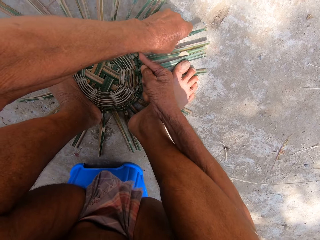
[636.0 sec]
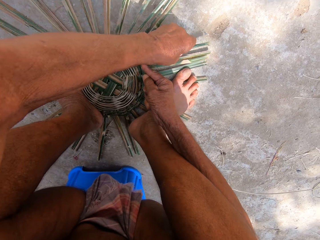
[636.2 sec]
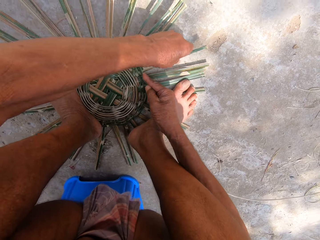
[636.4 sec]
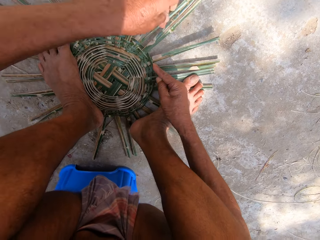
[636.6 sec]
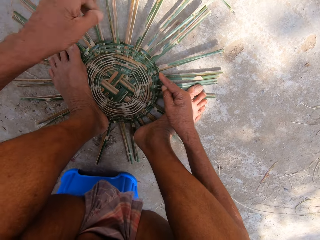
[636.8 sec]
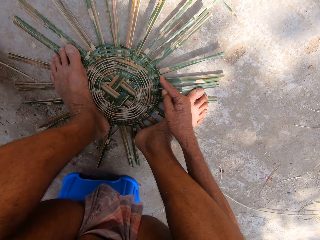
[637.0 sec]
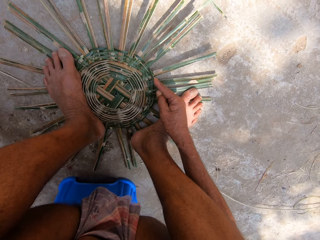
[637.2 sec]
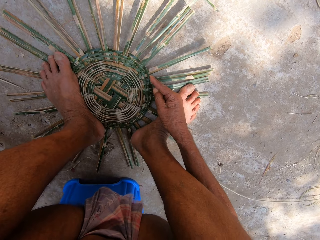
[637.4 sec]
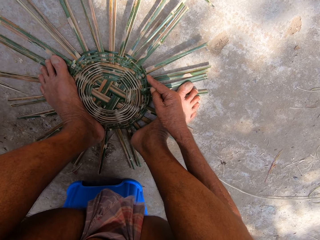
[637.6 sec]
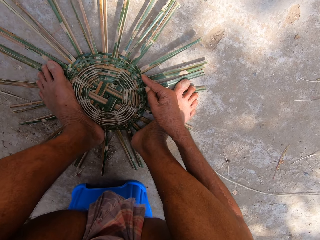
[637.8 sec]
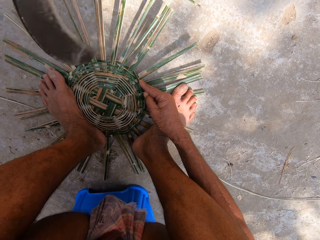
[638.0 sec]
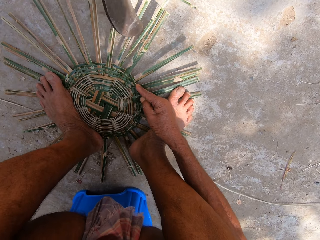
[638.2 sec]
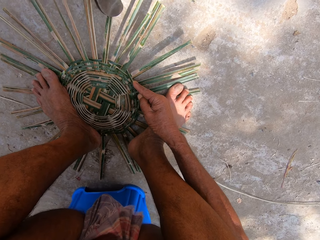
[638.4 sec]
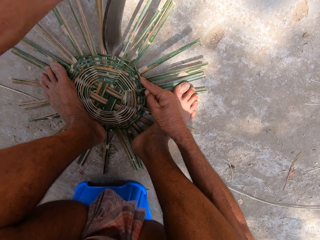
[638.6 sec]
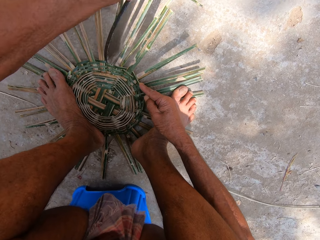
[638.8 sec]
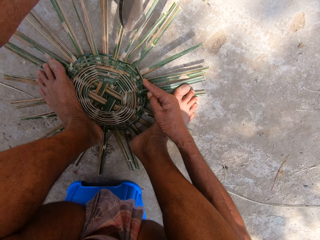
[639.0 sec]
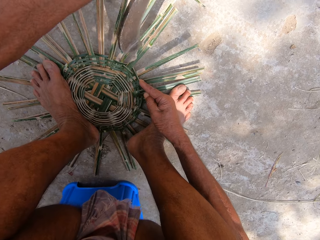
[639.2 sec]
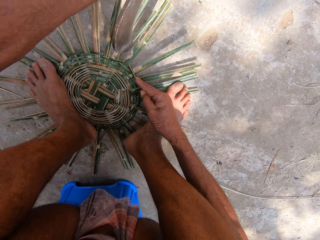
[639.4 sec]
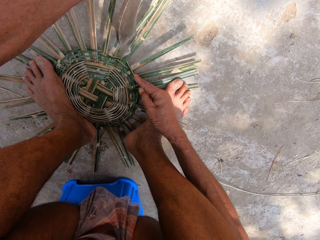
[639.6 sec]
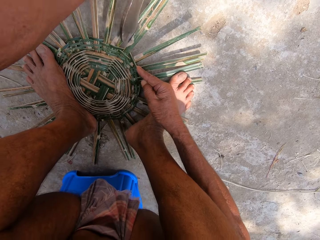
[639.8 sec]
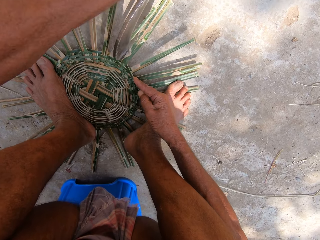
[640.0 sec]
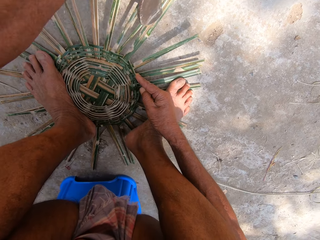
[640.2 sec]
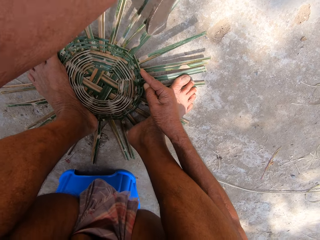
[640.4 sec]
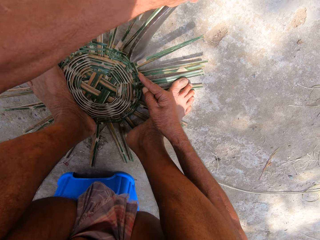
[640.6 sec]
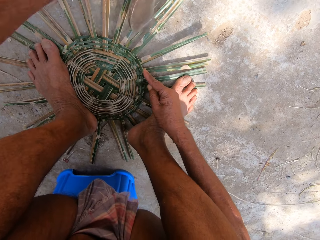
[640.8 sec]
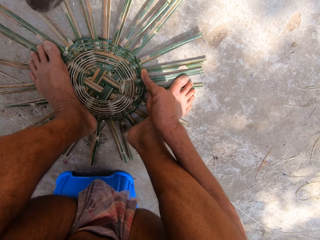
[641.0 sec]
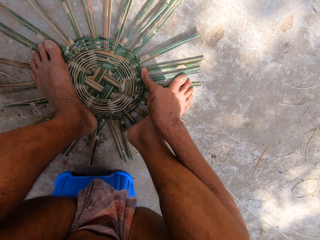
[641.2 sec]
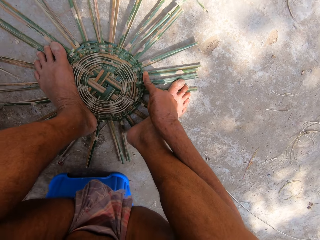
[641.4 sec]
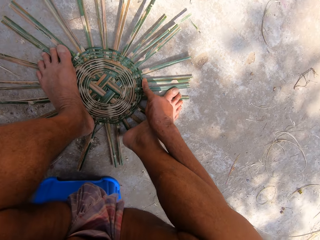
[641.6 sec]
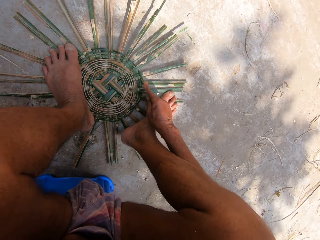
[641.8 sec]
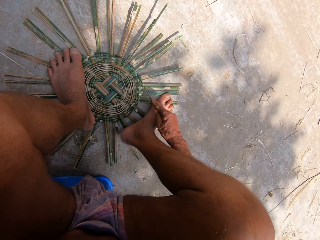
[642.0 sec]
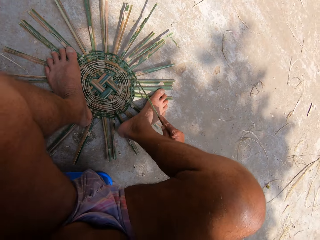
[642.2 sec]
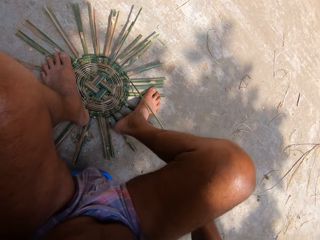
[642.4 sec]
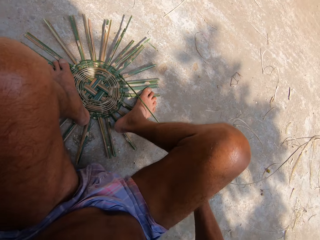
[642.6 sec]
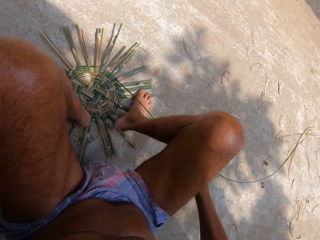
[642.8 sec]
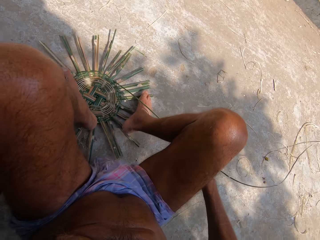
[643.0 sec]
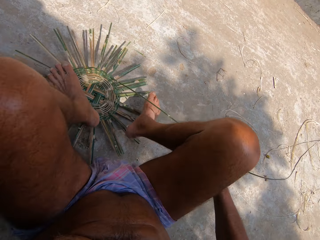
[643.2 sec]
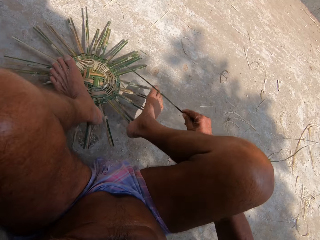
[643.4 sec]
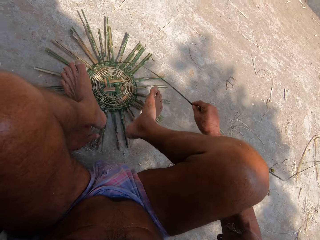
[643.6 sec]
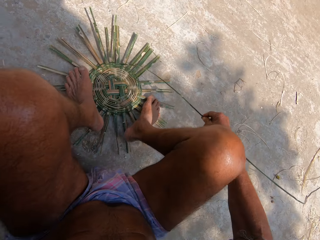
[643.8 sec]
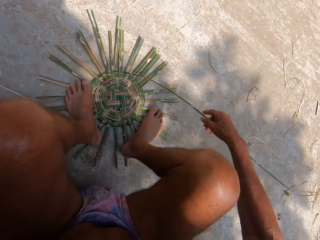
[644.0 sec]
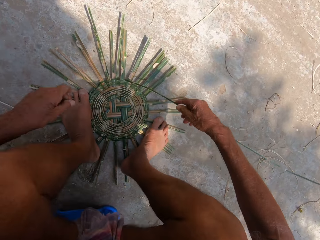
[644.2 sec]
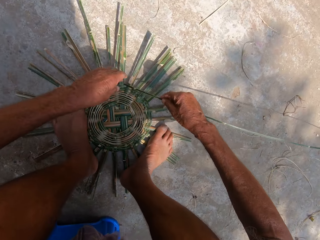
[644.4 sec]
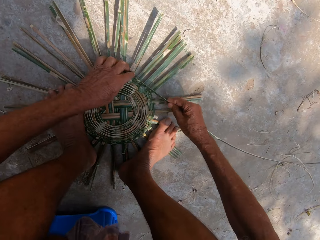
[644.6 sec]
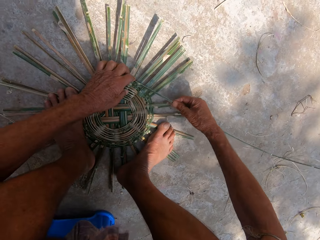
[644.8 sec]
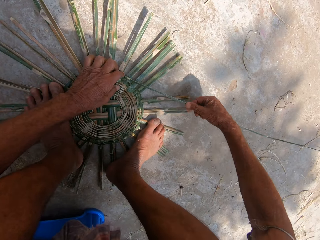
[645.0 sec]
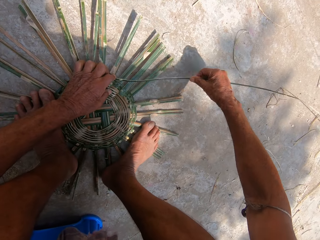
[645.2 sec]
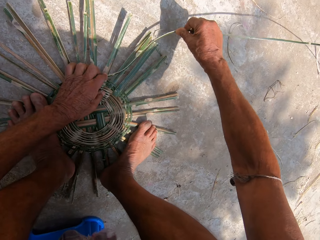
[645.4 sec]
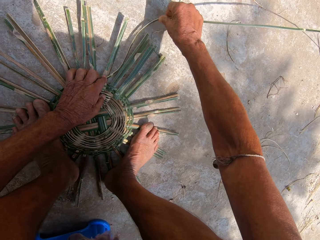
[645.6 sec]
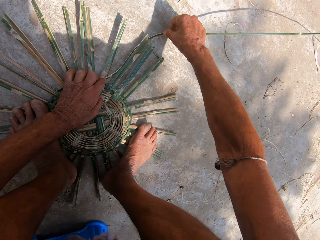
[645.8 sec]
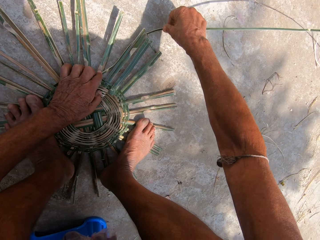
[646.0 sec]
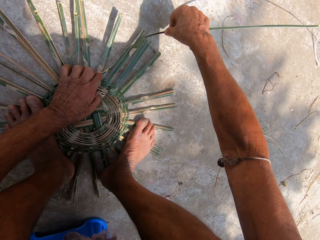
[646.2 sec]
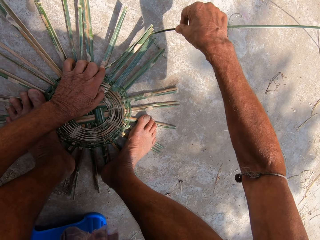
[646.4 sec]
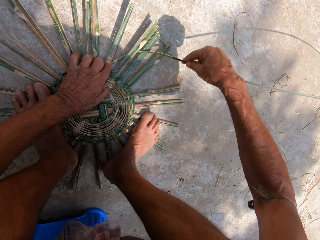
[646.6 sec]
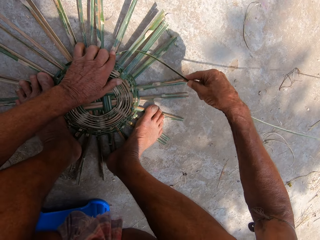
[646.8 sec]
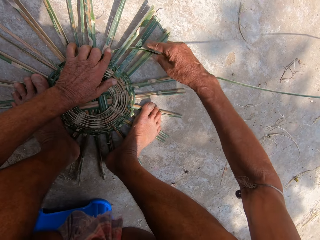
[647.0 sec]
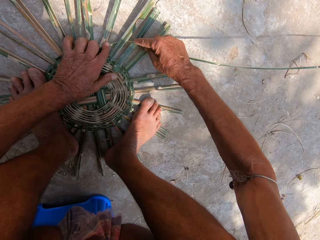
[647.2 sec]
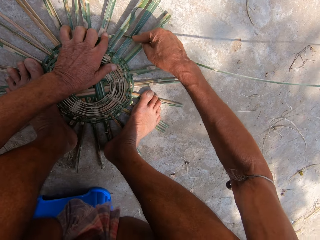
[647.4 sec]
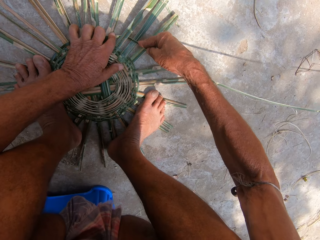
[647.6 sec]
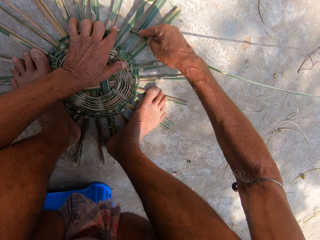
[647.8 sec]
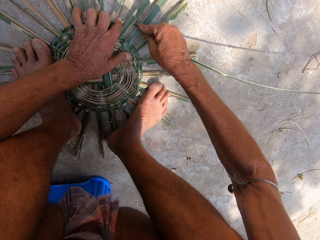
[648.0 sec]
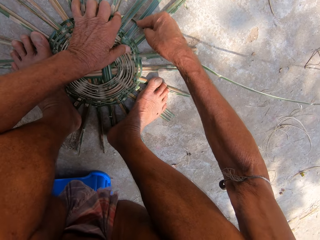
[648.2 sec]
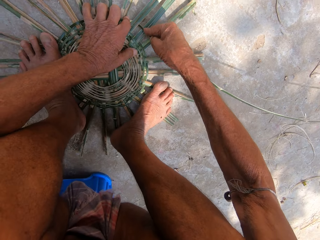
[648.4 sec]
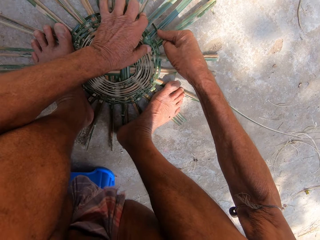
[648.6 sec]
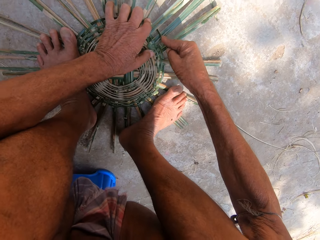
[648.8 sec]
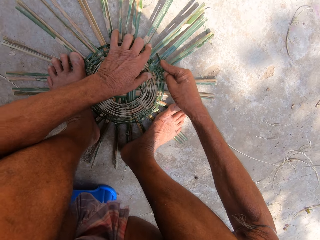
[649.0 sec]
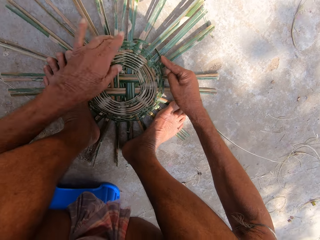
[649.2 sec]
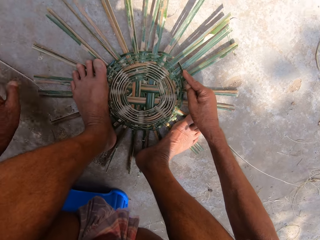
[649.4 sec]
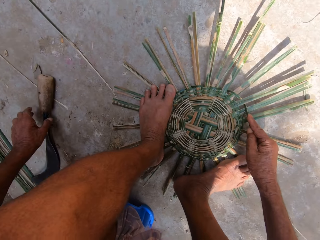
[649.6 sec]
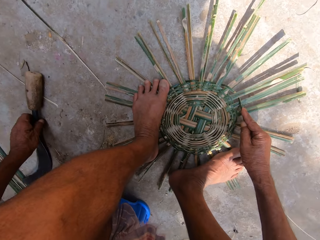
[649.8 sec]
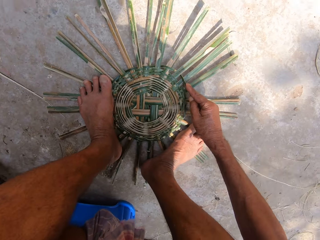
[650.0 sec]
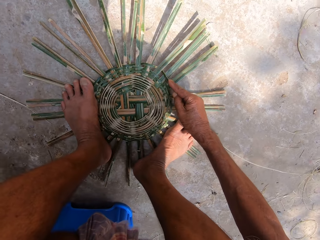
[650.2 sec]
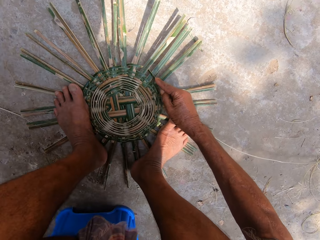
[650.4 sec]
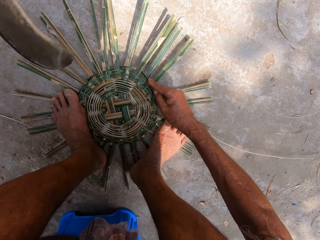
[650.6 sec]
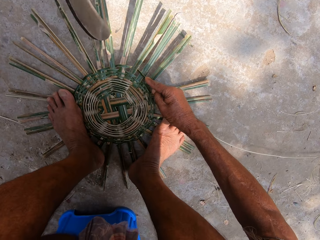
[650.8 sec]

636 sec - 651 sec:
The camera wearer holds the bamboo. He weaves and removes his hands. He hits the basket on the floor with the sickle in his left hand. He picks up the machete. He adjusts the basket on the floor with his left hand. He pulls the reed. He steps on the basket on the floor with his legs. He turns the basket. He weaves the basket on the floor with the bamboo strip in his hands. He holds the reed. He inserts the reed. He weaves. He picks the sickle from the floor with his left hand.

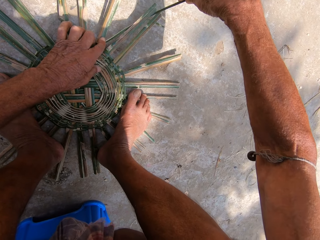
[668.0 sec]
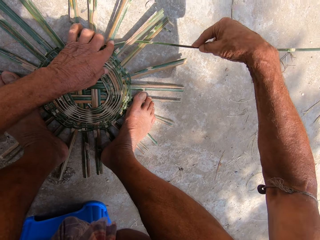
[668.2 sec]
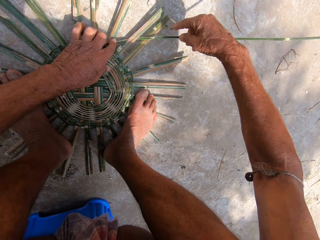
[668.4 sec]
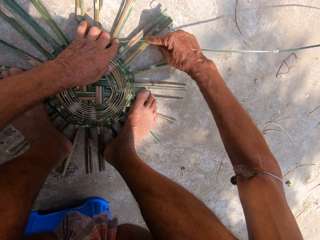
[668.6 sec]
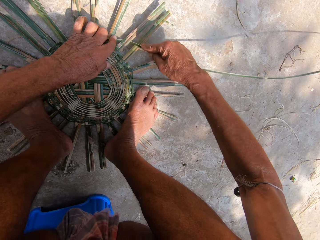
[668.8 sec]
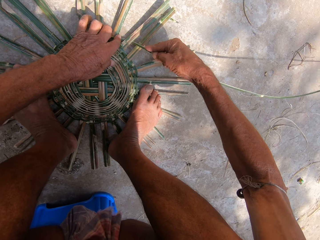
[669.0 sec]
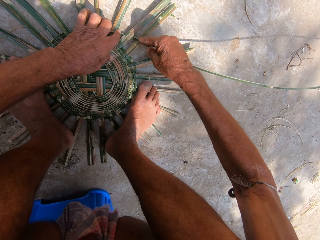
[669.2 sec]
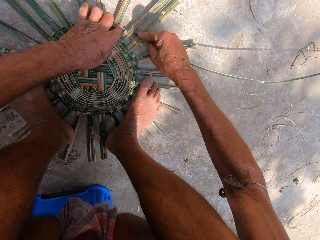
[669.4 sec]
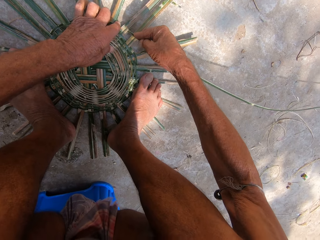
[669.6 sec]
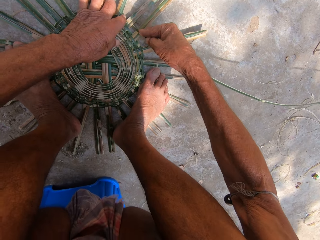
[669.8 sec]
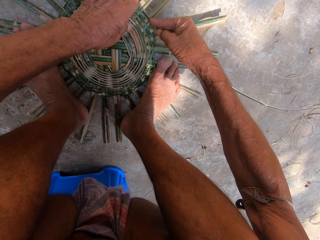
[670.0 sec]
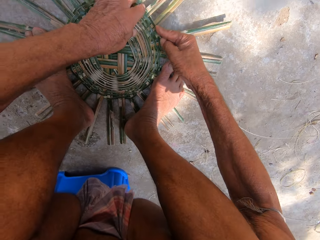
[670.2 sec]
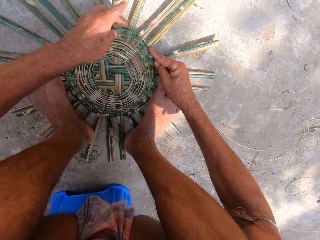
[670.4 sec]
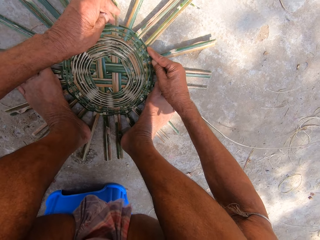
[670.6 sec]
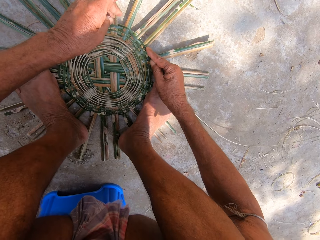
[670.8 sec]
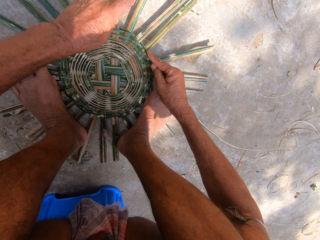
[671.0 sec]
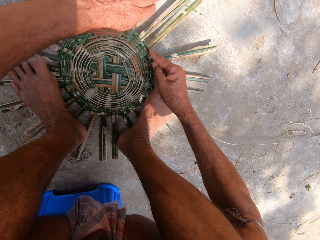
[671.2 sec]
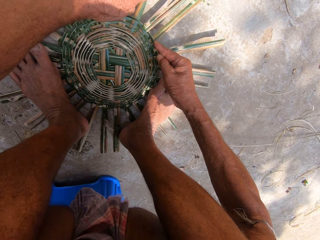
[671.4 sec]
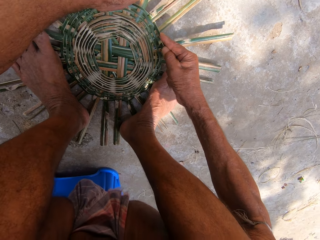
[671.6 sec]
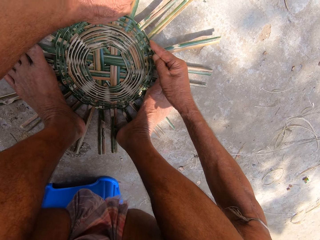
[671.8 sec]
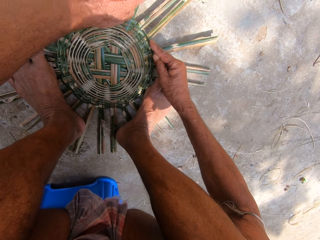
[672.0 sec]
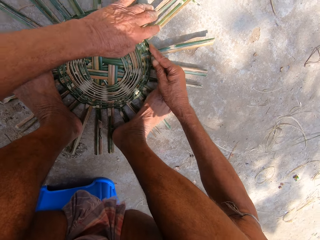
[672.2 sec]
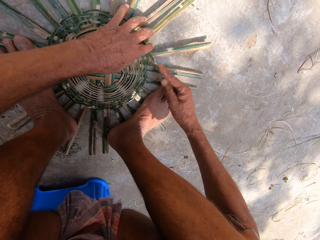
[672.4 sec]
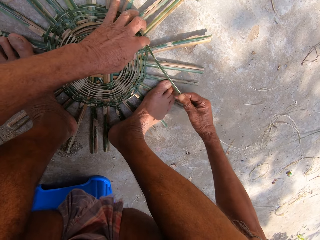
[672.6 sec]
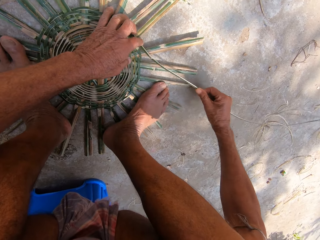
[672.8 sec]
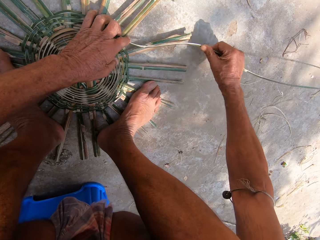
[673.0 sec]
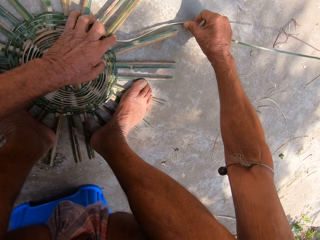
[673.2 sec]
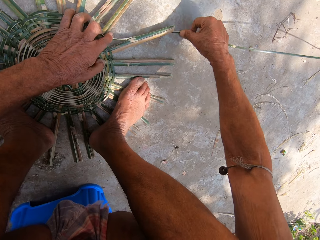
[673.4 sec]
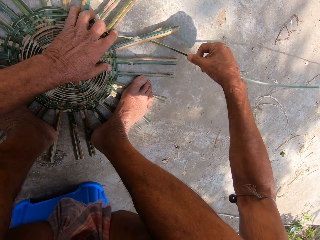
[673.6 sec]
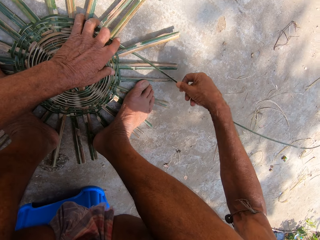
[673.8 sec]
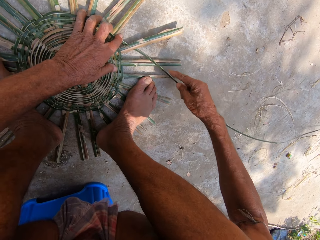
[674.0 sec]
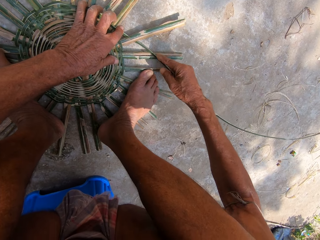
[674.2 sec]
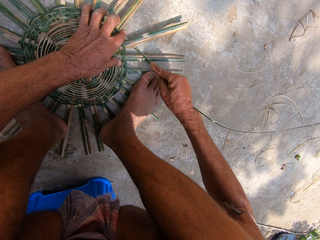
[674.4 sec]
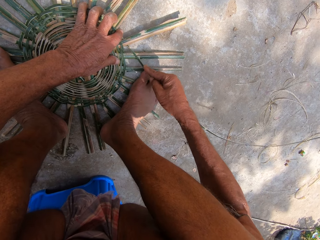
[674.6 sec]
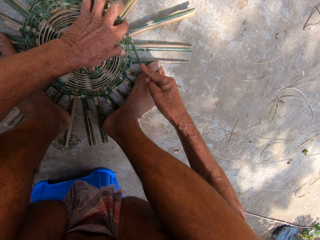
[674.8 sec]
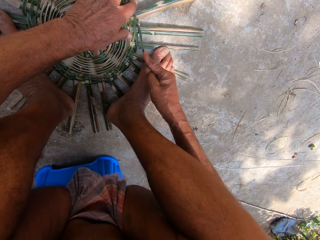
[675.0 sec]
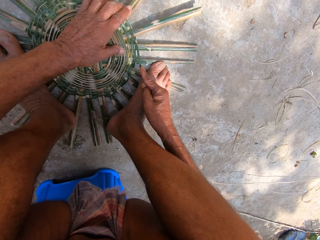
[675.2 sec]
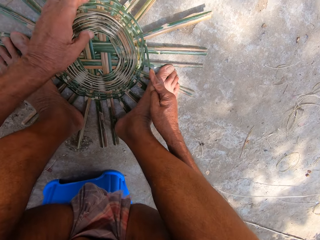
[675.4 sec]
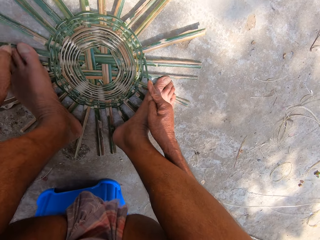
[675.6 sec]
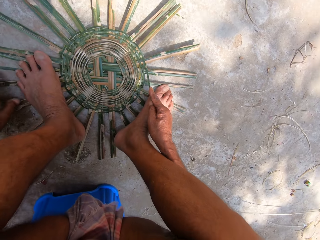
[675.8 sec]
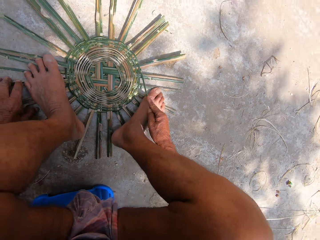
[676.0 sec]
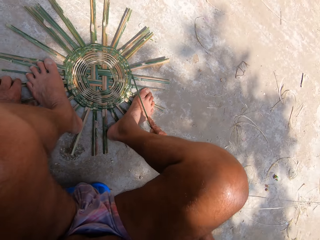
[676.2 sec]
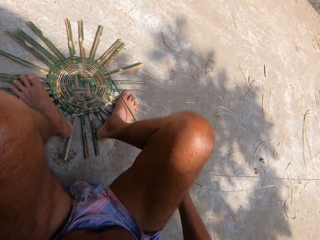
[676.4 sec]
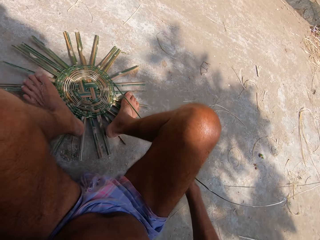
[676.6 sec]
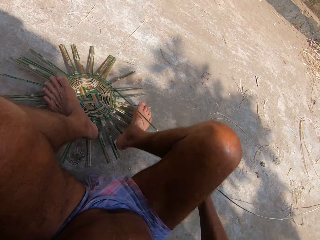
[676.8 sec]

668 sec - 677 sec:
The camera wearer inserts the weave. They weave. They pull the reed. They insert the reed.
